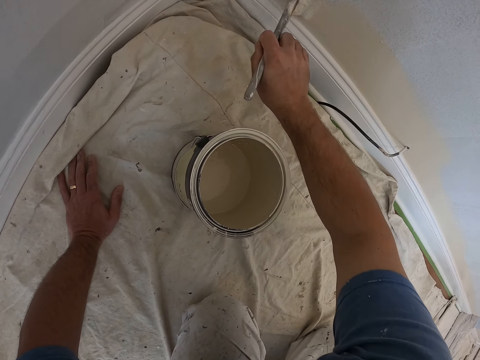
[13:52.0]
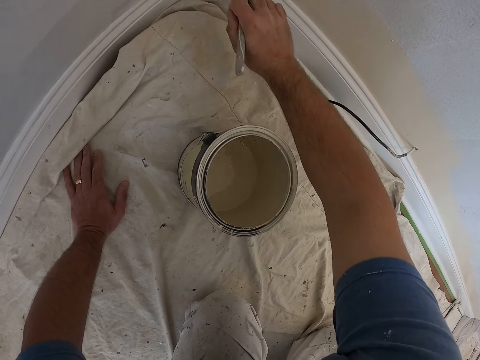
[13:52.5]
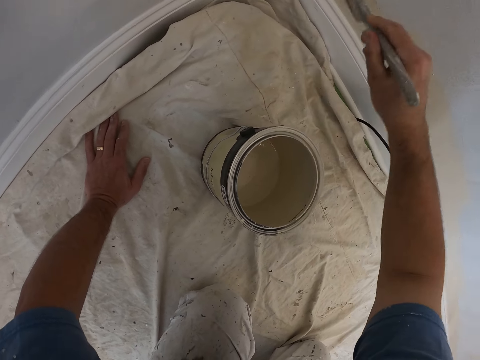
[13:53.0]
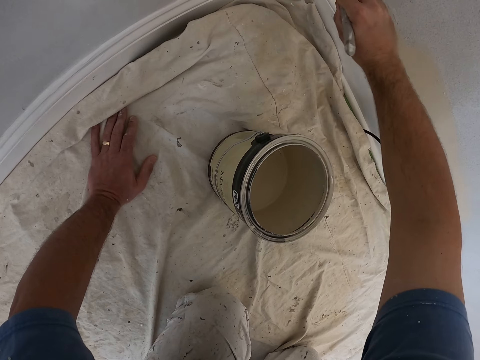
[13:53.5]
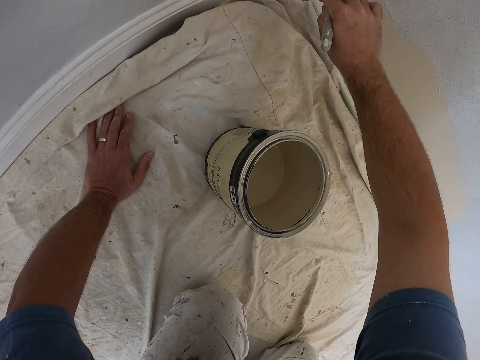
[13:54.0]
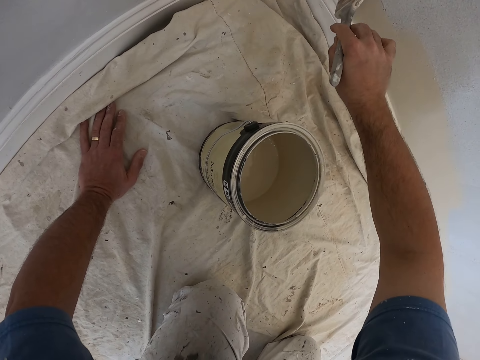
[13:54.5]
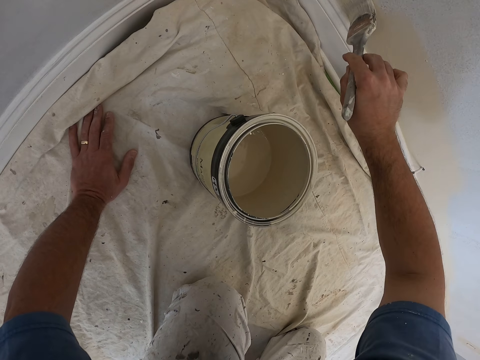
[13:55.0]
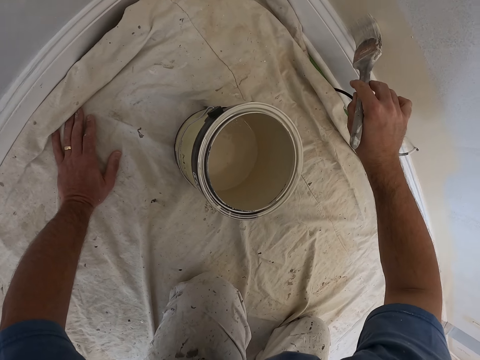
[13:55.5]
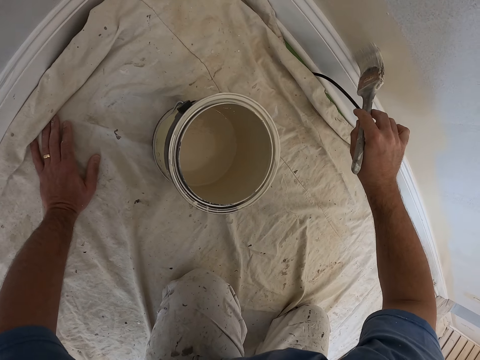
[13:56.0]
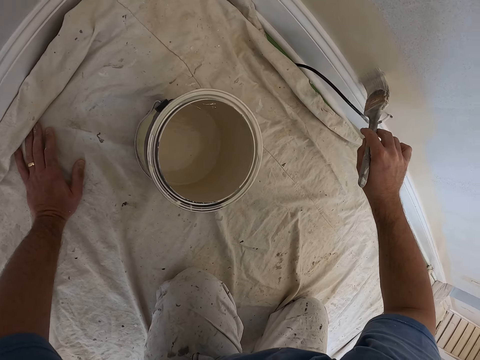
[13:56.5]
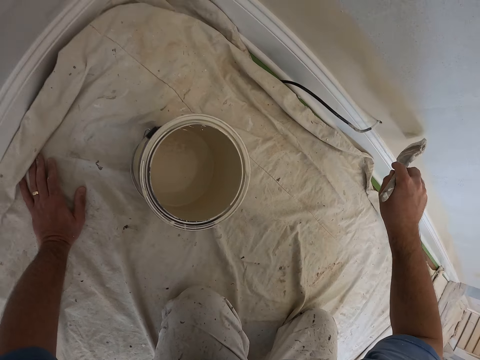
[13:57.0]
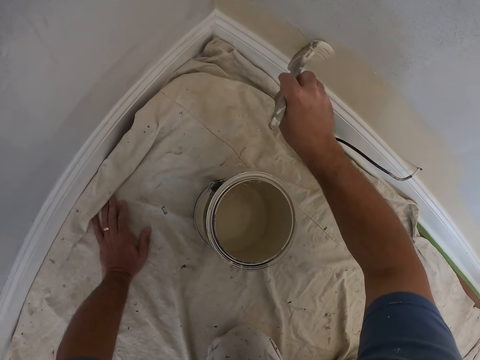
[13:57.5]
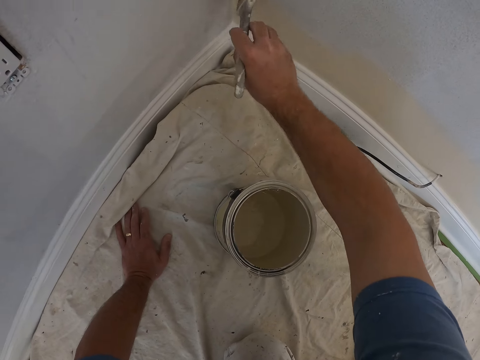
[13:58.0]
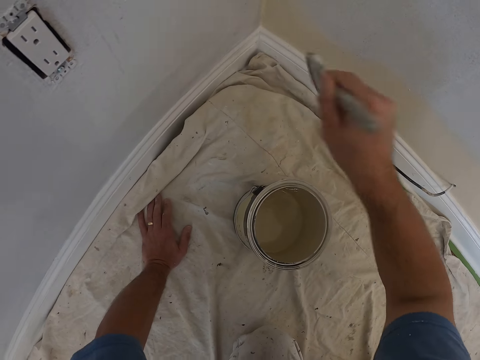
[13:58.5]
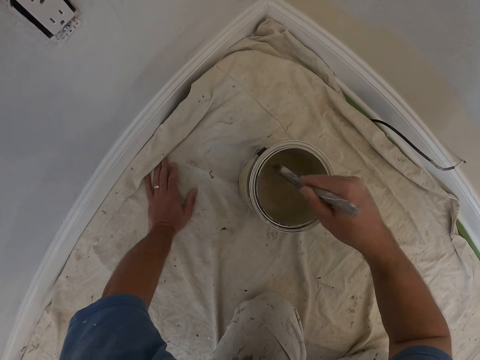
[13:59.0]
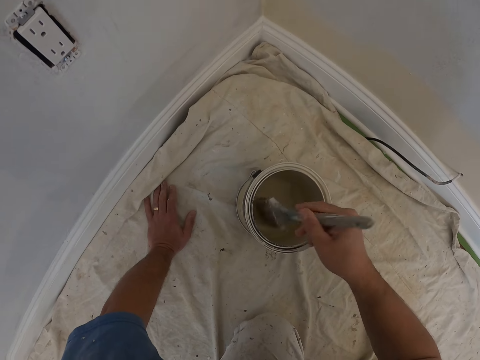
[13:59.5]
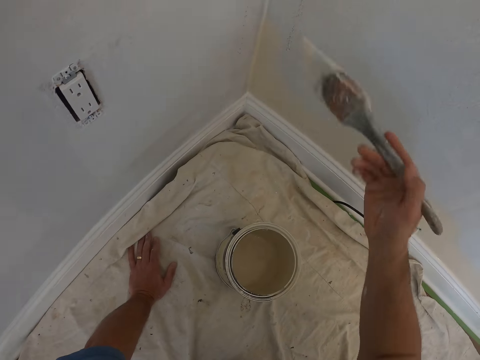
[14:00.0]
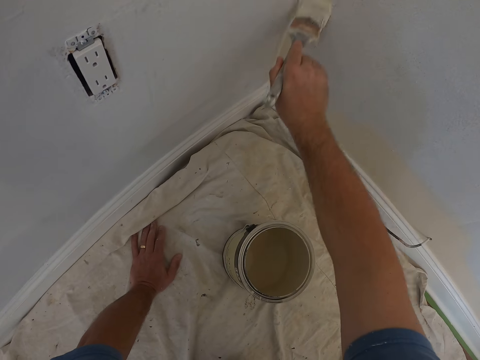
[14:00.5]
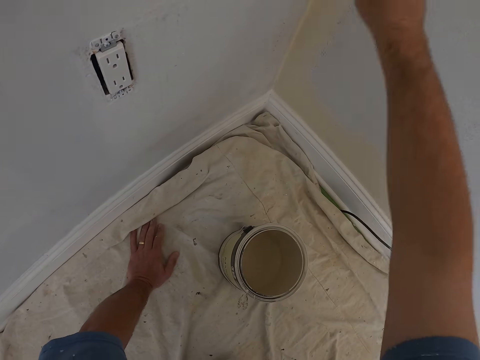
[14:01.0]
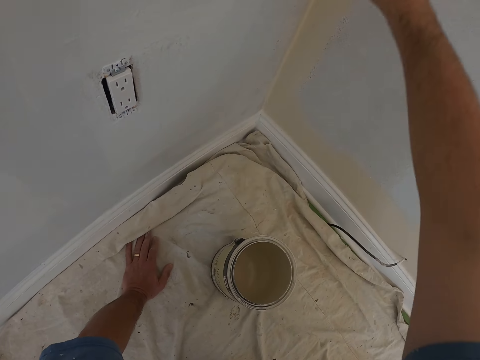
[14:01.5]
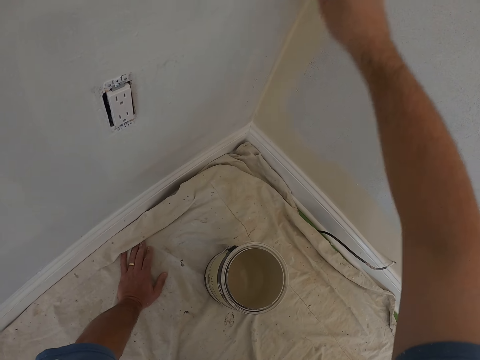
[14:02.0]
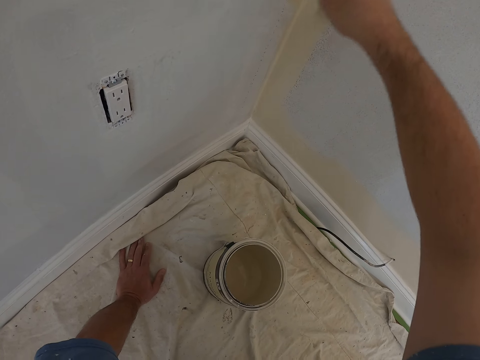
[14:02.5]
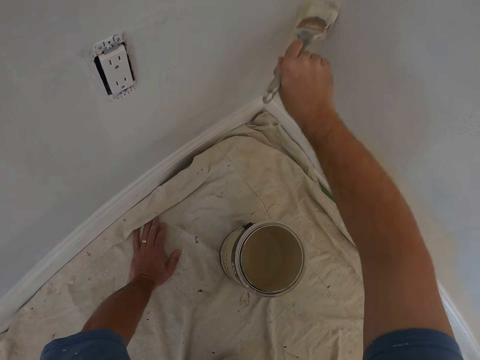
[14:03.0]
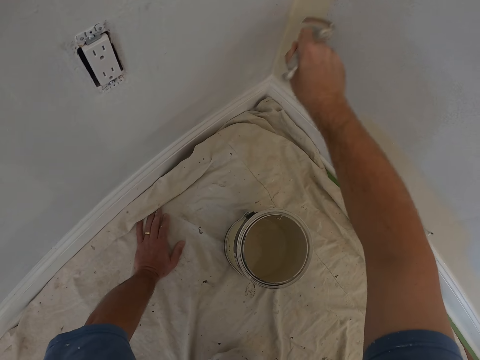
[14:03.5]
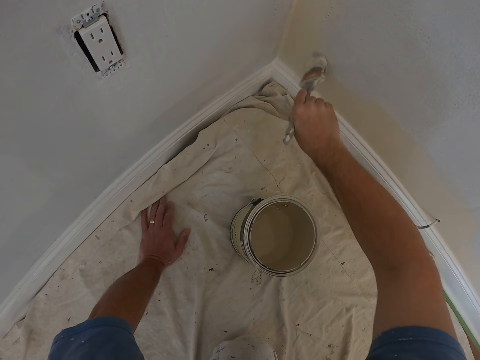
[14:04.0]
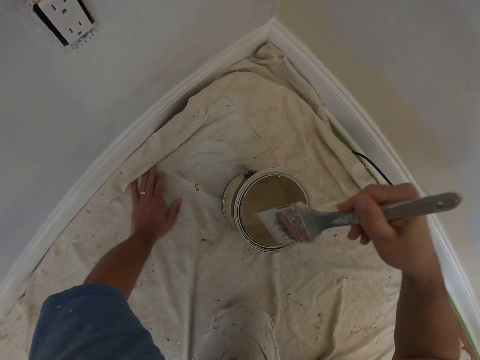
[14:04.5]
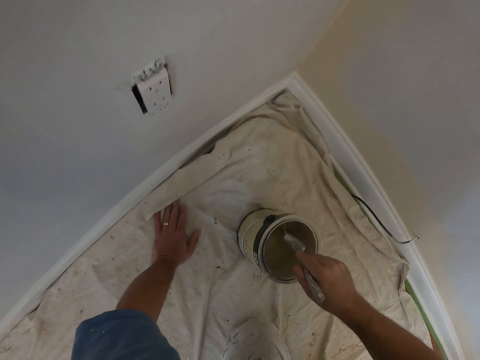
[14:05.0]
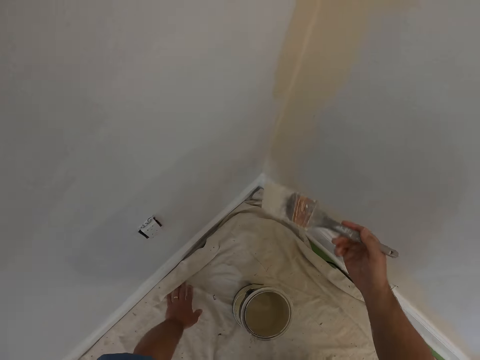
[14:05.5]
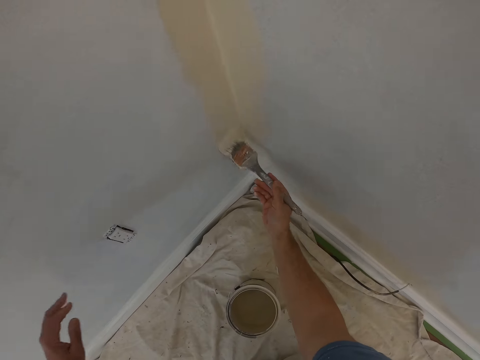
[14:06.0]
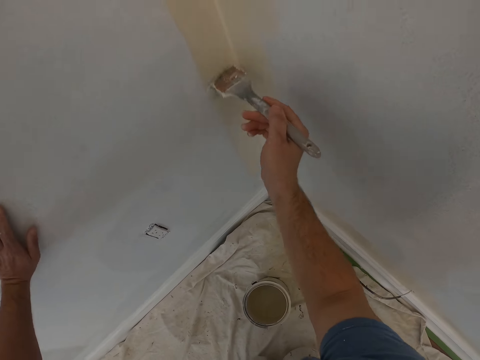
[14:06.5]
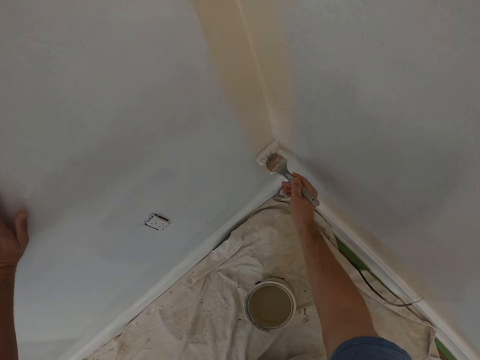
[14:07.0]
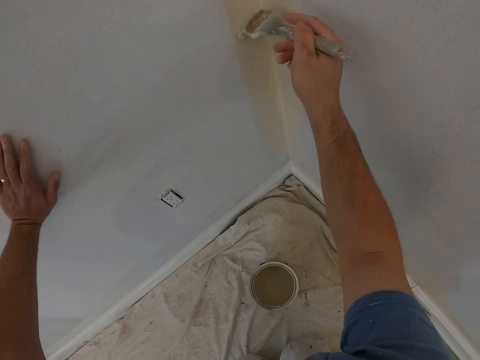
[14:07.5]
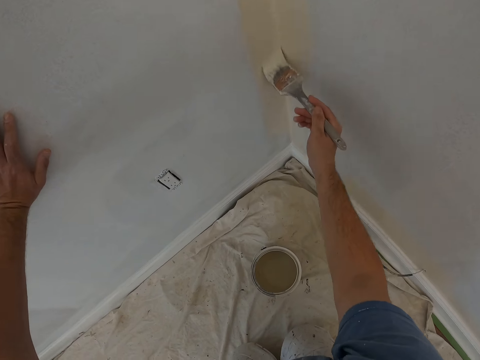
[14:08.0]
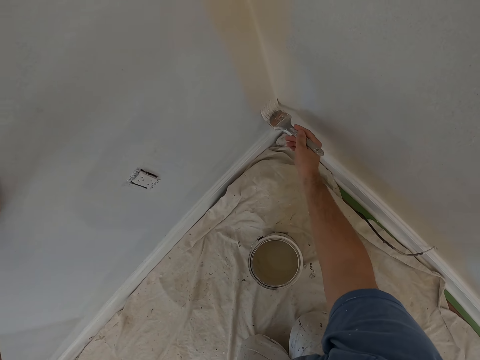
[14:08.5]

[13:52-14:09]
The camera wearer dips the painting brush into the paint container. They paint the edge of the wall. They dip the painting brush into the paint container. They paint the edge of the wall.

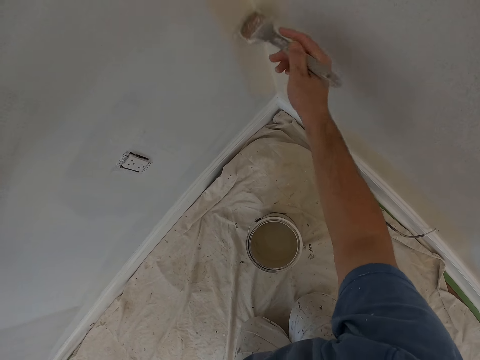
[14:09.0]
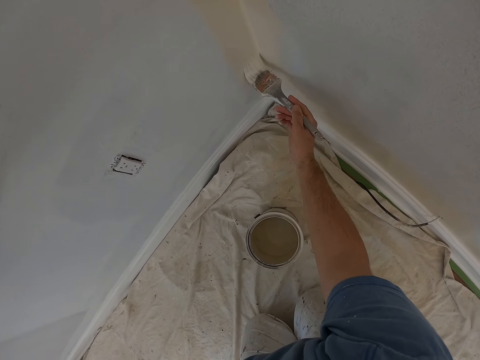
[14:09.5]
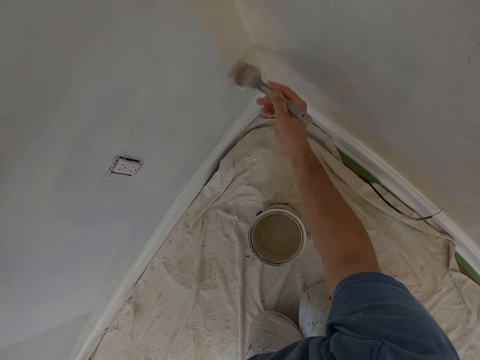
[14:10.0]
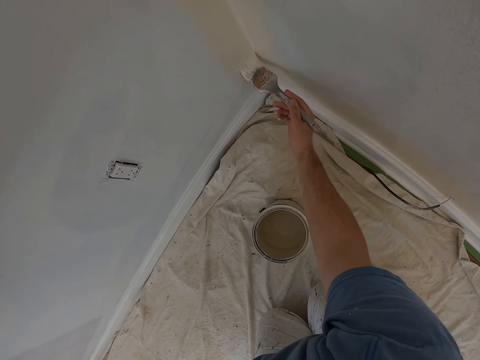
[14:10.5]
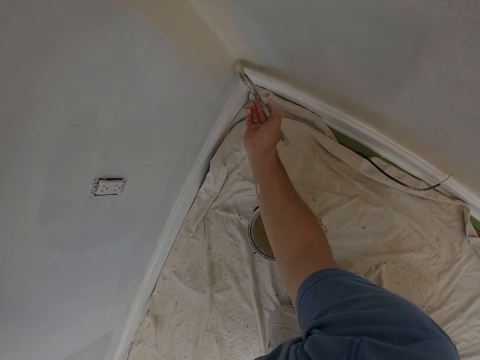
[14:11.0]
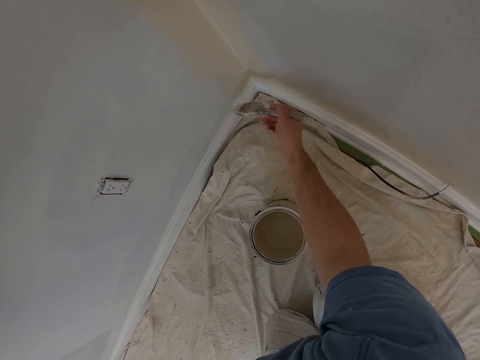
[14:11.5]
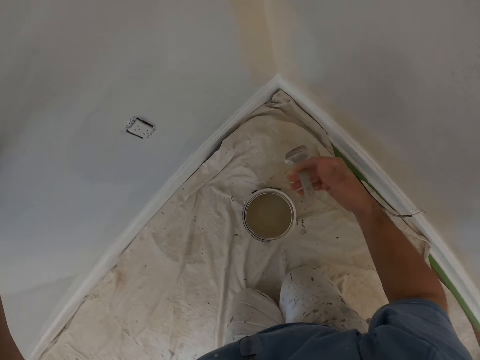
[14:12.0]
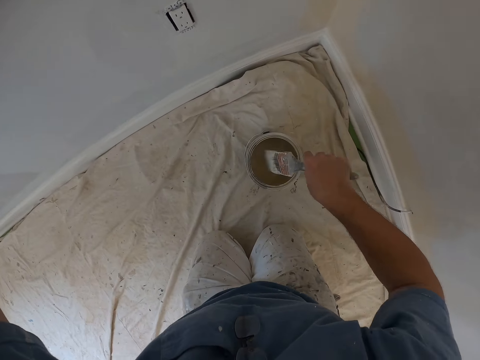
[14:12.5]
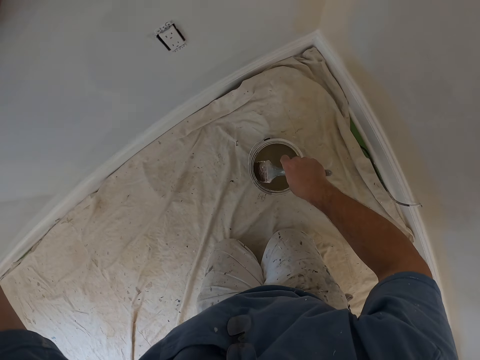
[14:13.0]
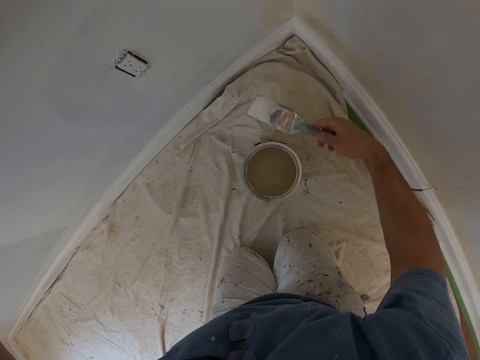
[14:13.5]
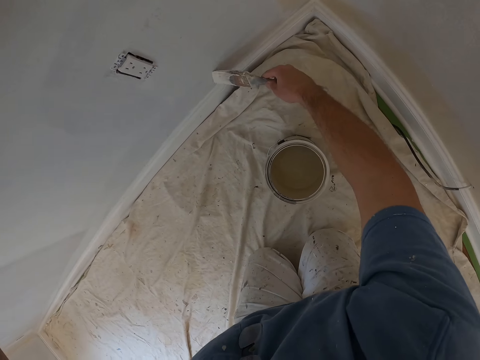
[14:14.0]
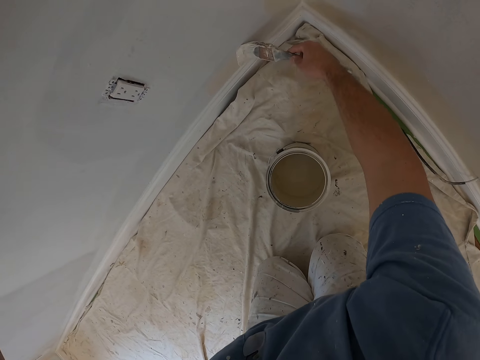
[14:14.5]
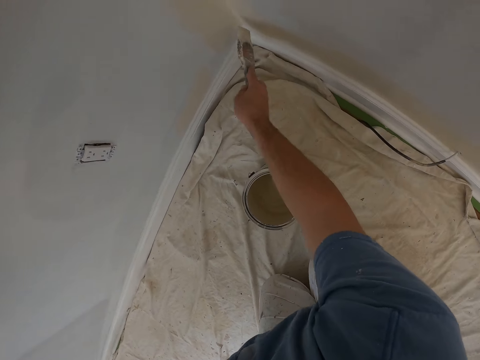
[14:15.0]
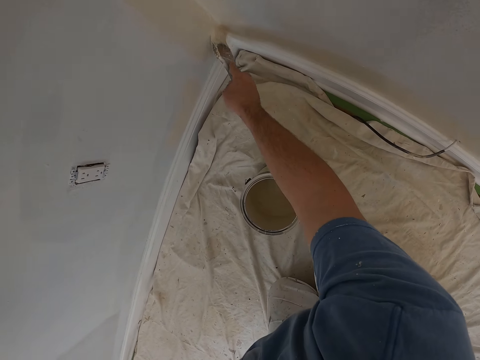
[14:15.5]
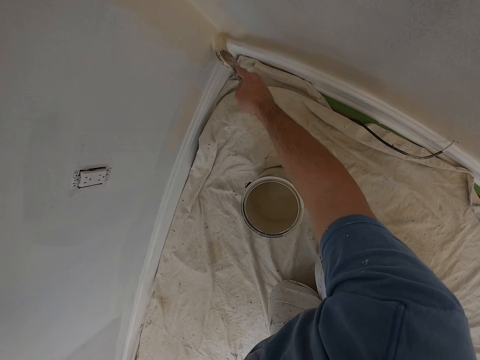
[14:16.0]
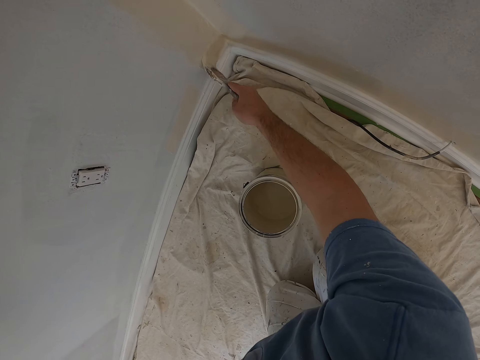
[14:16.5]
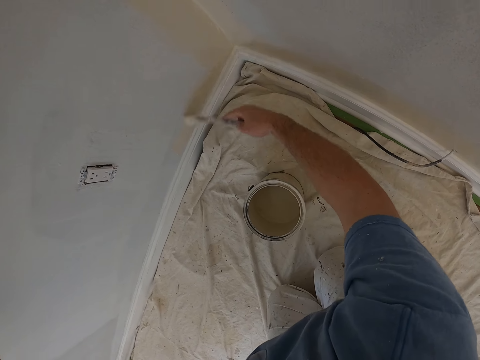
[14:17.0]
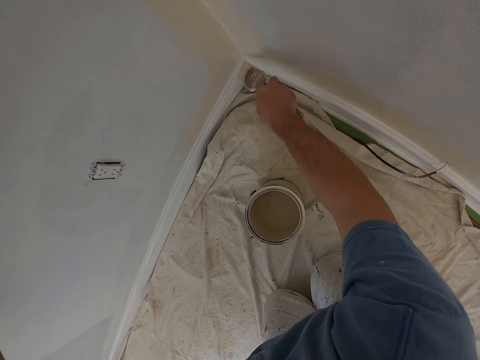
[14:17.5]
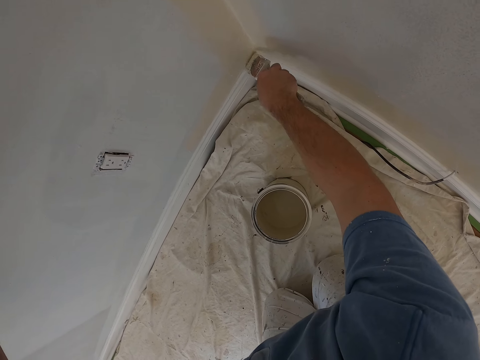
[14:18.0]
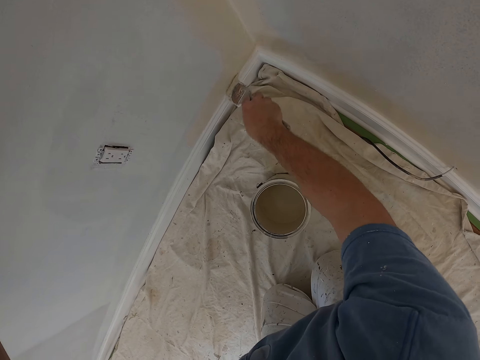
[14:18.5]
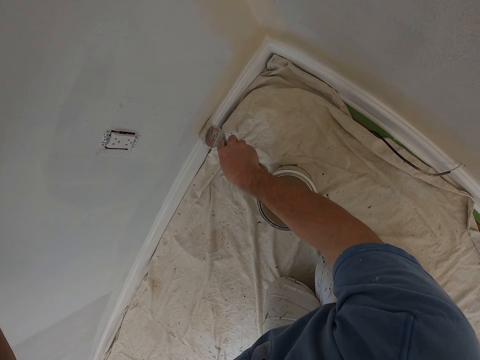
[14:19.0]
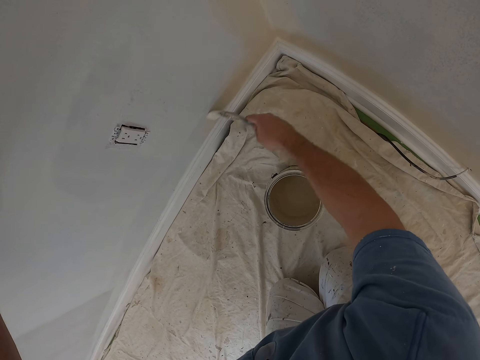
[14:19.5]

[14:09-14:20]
The camera wearer dips the painting brush into the paint container. They paint the edge of the wall.
